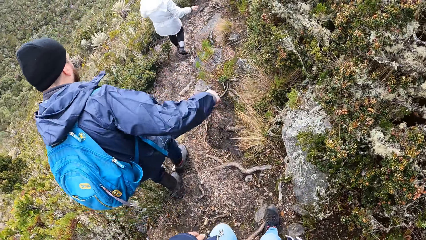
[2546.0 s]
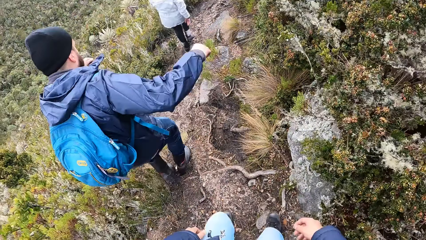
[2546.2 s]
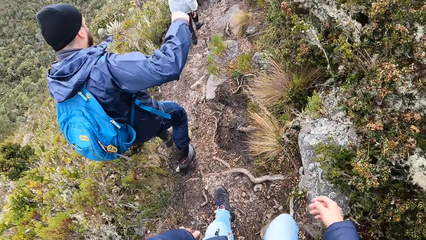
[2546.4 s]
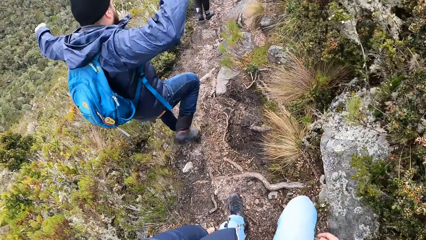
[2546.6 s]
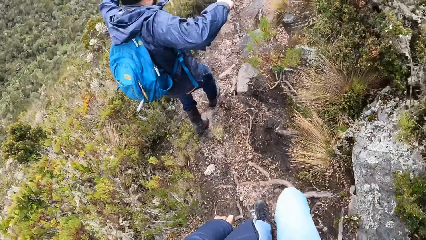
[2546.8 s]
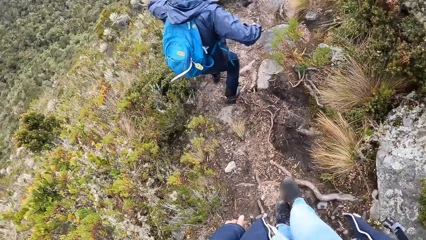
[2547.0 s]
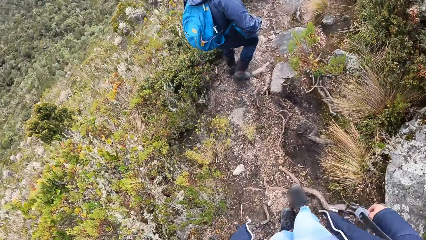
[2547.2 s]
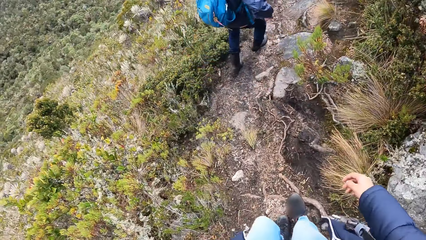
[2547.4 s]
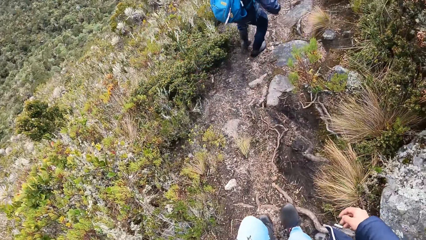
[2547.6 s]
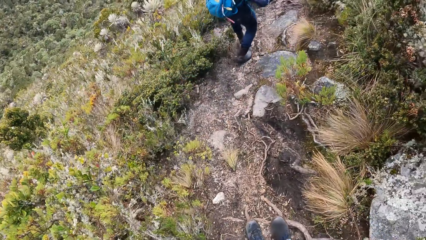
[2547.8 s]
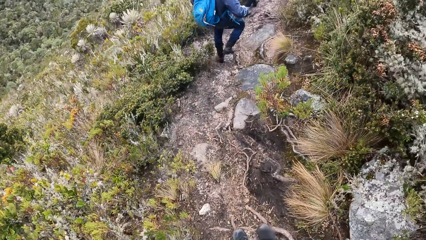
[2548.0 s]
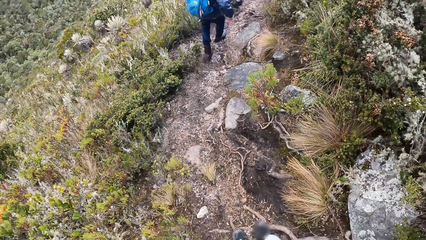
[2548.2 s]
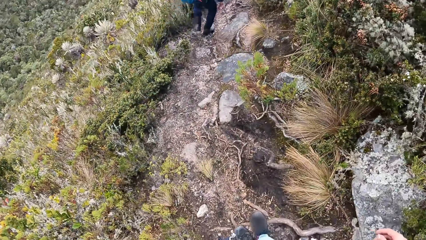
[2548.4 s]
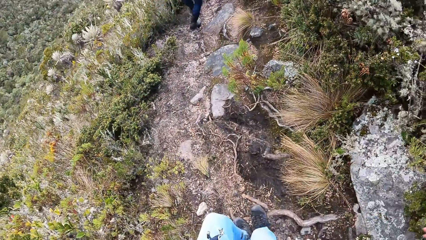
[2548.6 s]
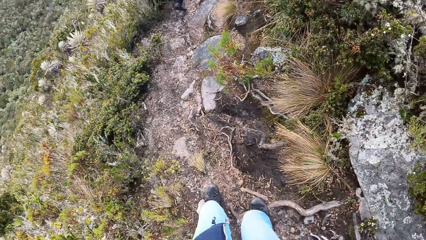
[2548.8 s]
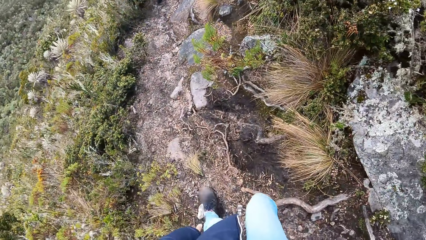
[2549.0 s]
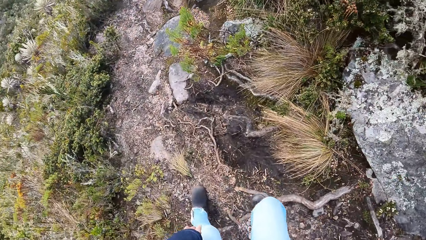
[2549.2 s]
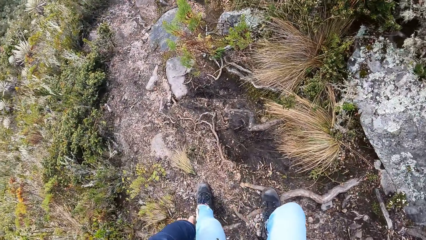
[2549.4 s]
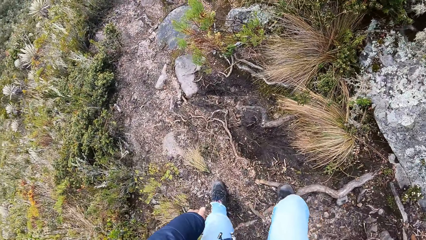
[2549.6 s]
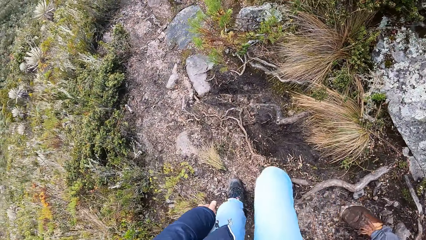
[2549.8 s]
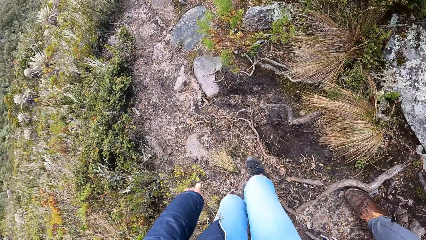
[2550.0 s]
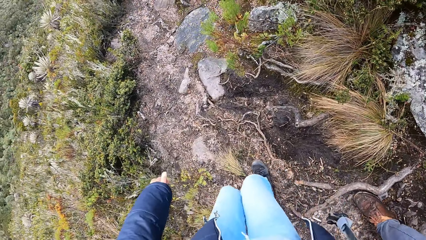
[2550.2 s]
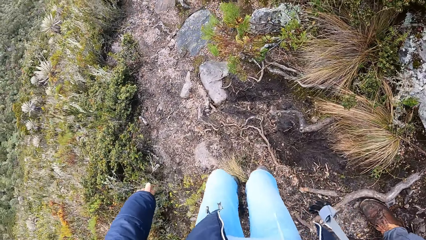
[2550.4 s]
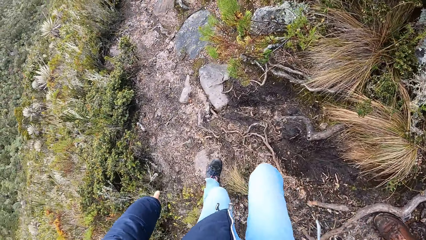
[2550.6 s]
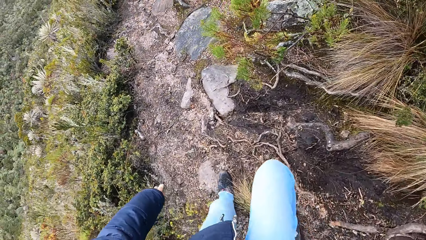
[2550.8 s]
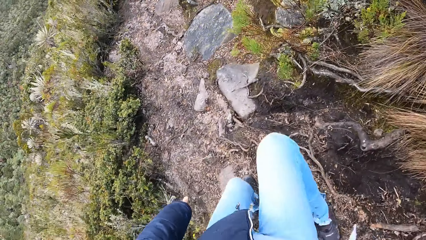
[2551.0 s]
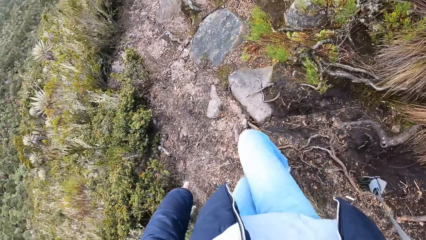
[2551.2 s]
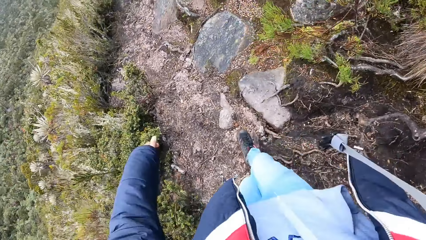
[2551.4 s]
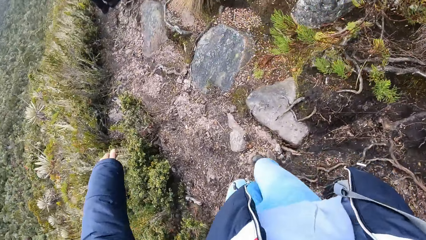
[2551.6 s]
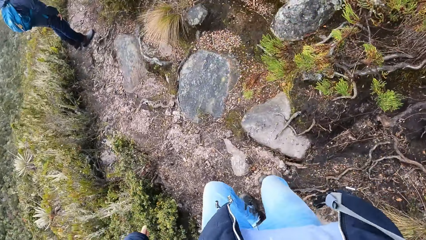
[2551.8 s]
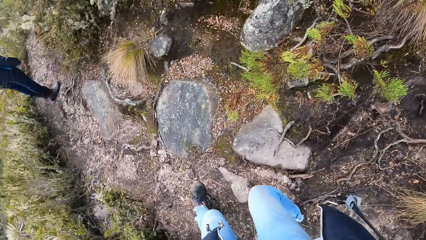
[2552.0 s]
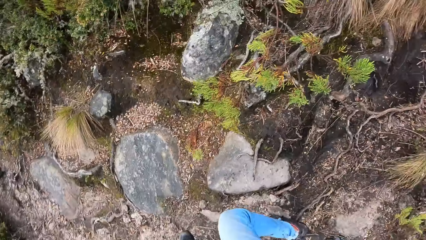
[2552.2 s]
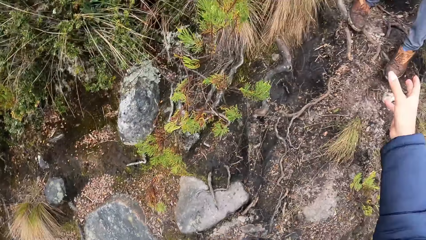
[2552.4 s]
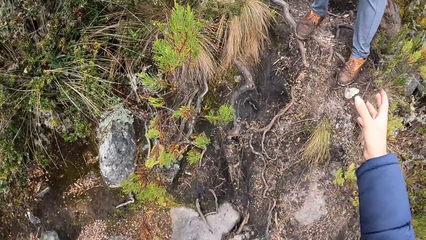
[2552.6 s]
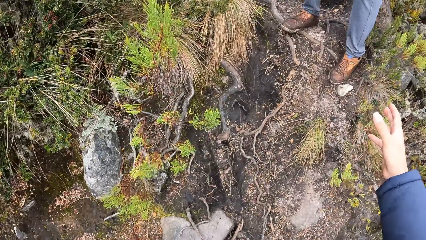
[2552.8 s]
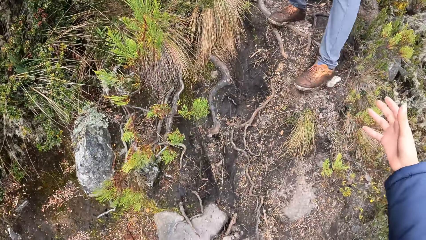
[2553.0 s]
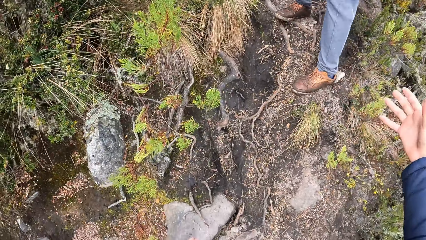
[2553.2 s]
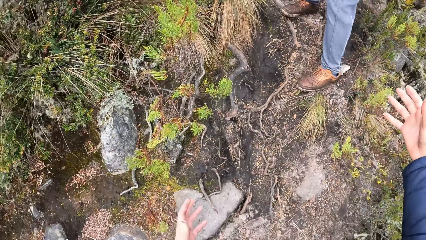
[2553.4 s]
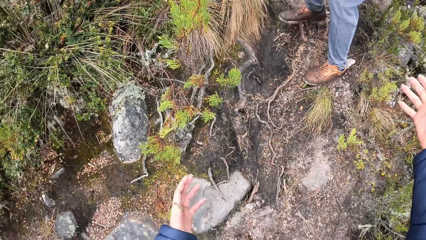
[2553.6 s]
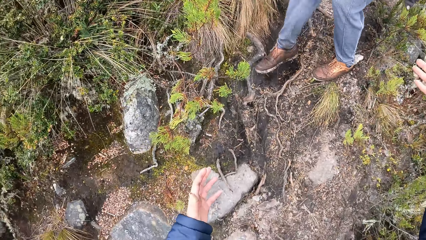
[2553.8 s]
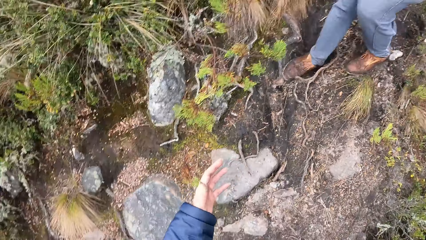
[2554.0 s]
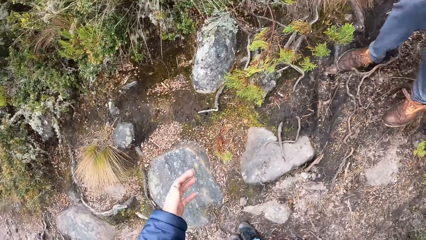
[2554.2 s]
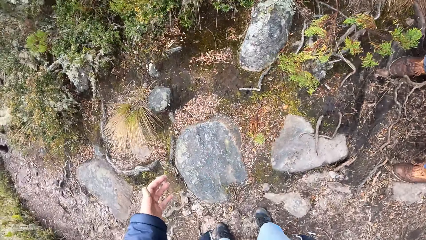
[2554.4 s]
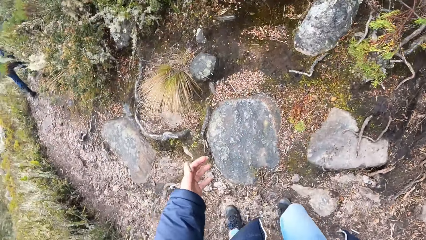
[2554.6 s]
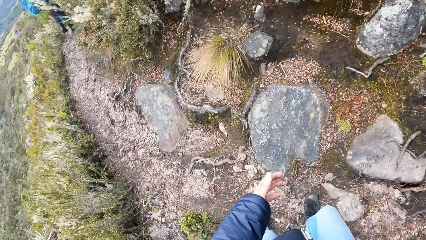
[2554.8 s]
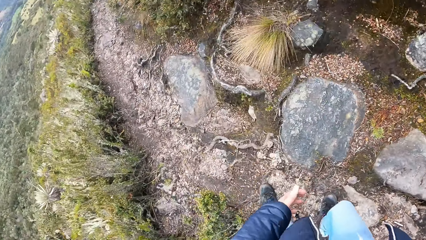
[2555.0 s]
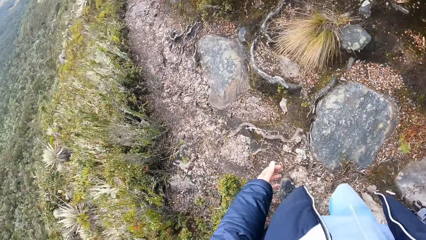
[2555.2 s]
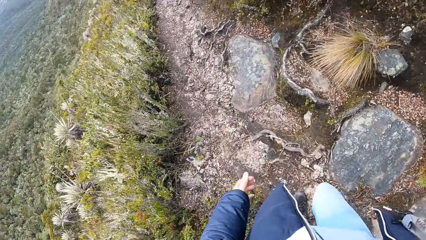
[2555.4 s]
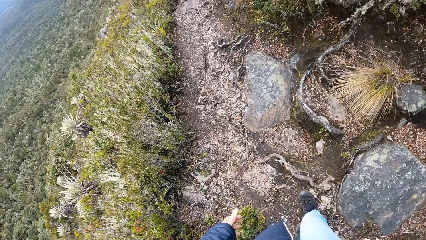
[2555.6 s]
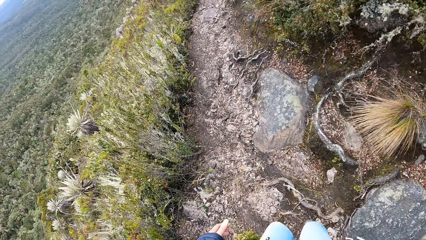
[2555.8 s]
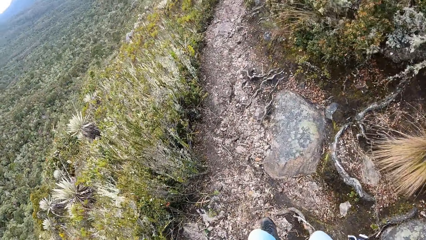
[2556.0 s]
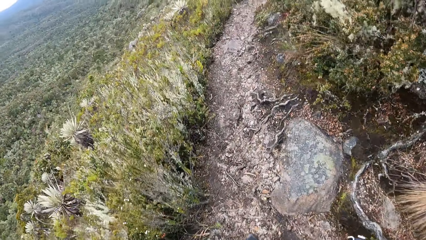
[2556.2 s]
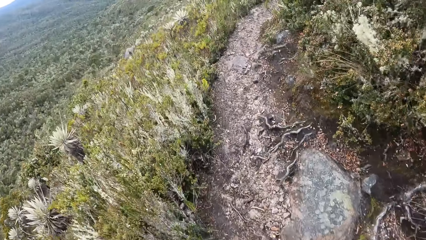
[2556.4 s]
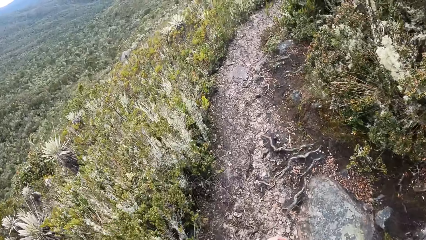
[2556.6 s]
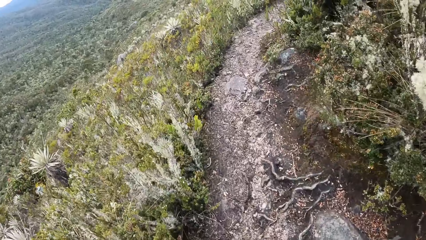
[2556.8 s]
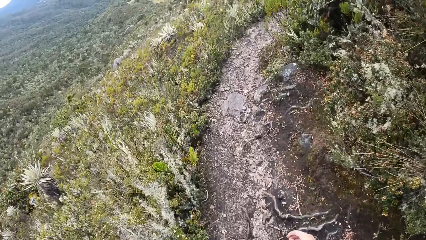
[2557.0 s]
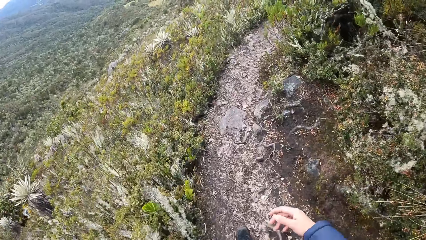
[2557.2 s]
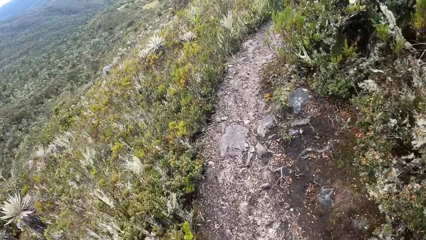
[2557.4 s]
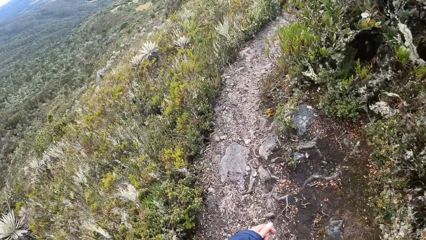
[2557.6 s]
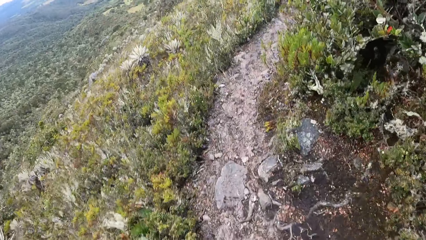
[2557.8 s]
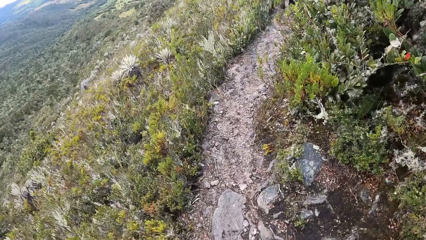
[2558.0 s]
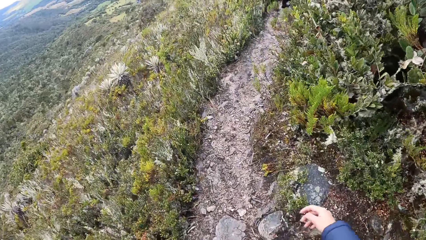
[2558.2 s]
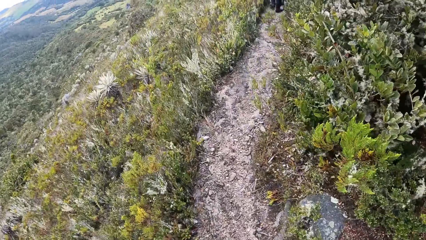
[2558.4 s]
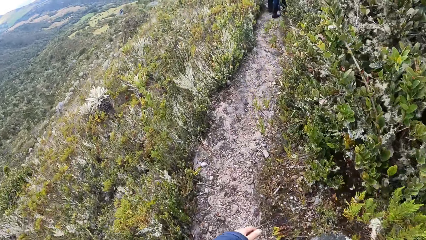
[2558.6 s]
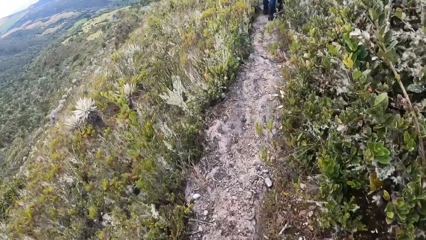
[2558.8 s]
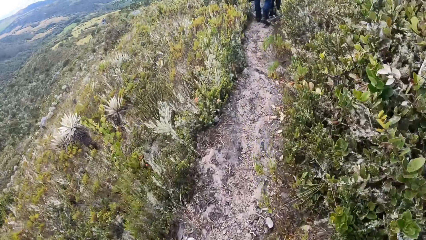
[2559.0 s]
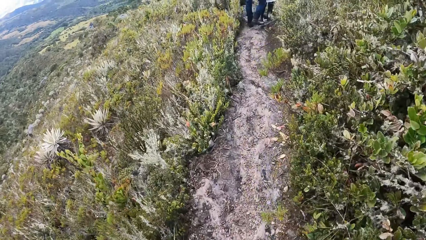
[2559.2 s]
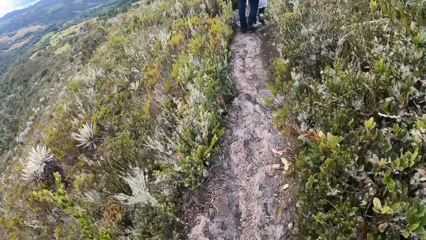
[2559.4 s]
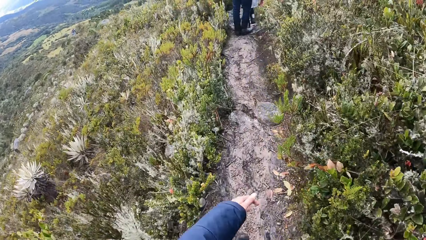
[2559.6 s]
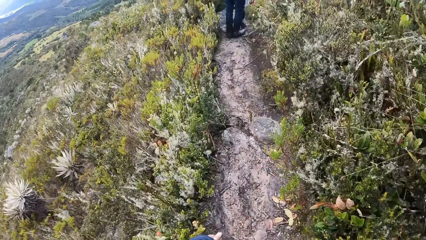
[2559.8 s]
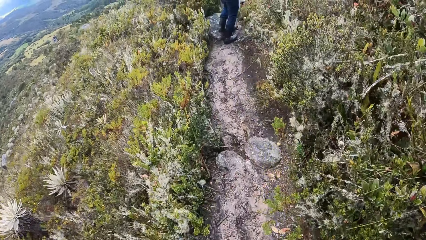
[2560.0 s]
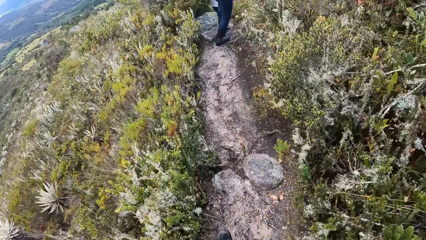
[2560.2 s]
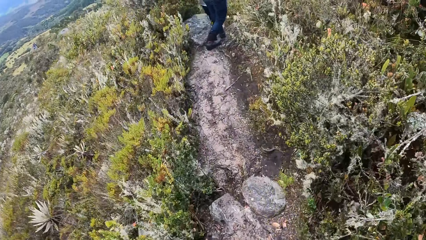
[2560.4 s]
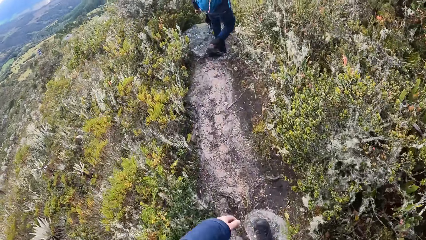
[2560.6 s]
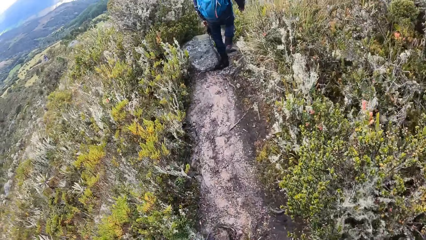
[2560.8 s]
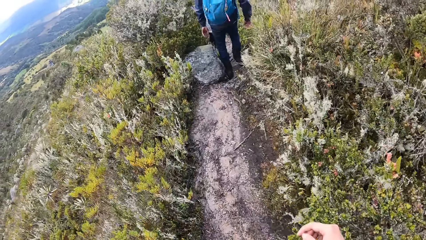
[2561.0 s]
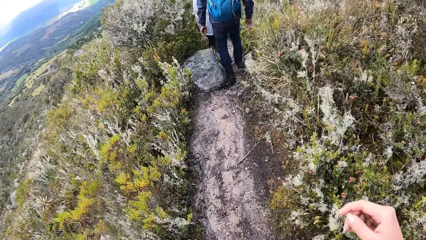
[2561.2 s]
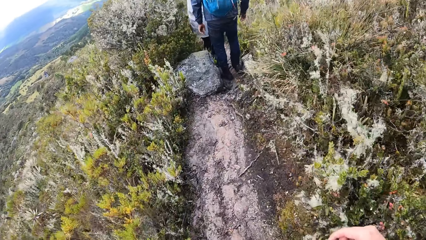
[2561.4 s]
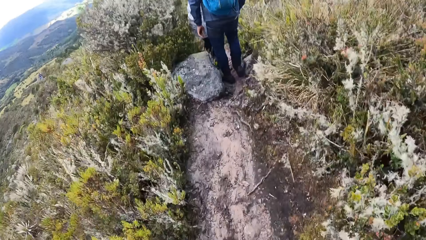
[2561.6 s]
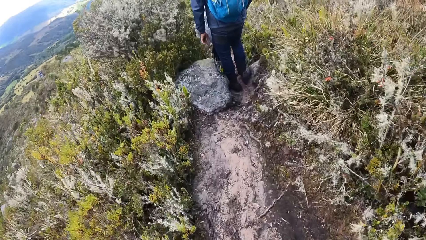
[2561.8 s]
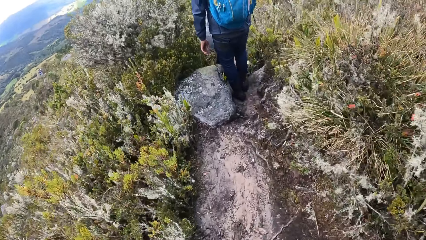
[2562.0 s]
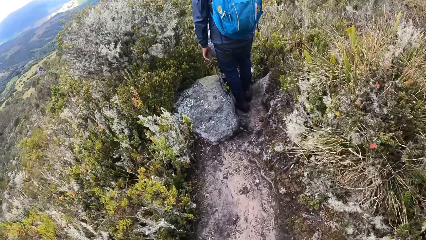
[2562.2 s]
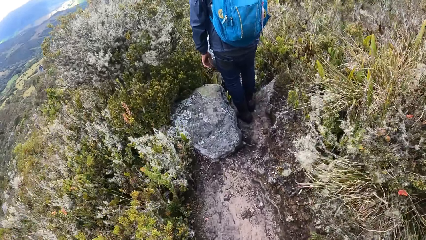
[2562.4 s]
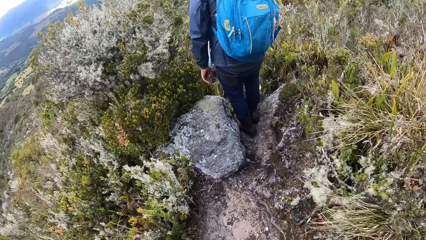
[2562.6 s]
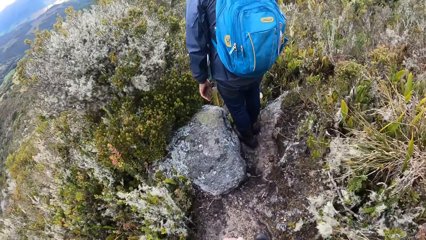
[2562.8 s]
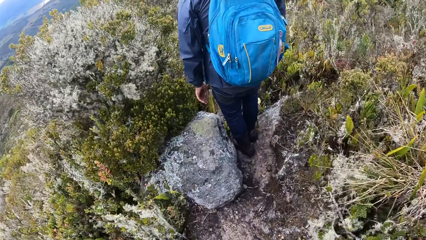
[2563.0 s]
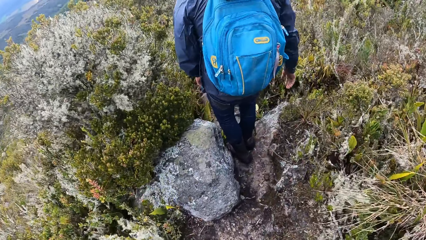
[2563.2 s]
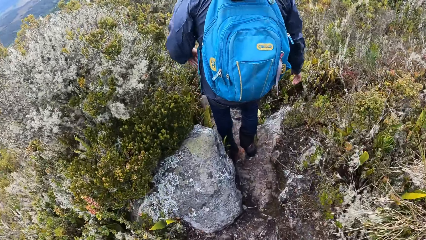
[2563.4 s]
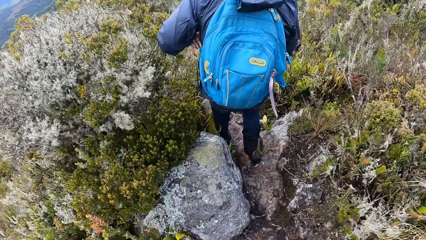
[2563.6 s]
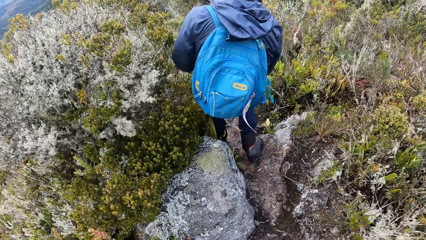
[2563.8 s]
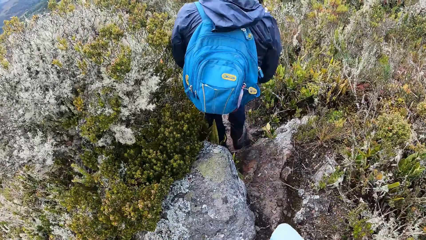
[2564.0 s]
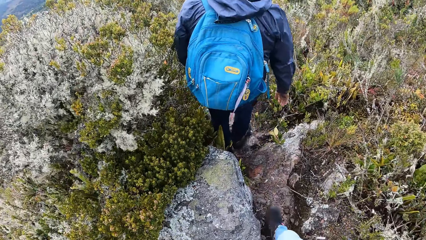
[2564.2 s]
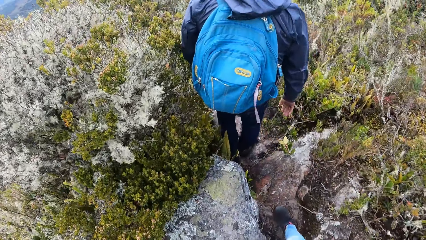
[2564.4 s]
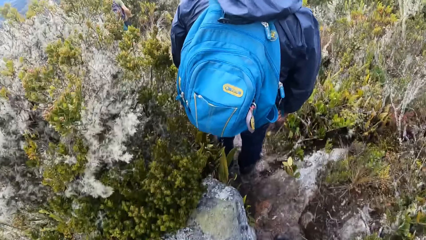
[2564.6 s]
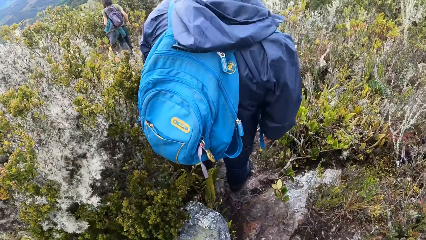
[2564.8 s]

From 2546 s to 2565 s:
The camera wearer walks around. They hold the hand of a person. They walk downwards in the shrubs forest. A lady walks around. A man walks around.
